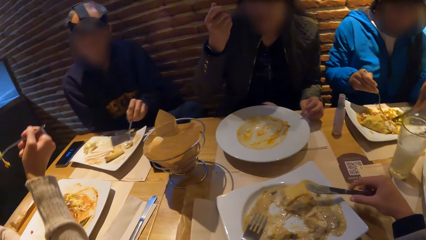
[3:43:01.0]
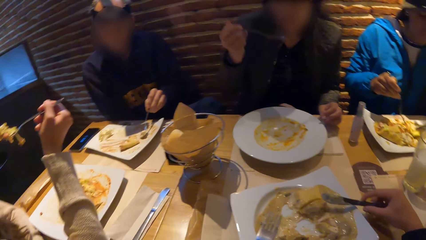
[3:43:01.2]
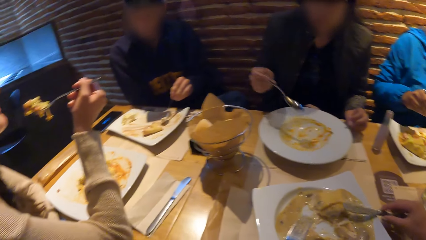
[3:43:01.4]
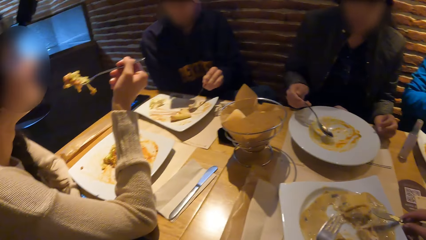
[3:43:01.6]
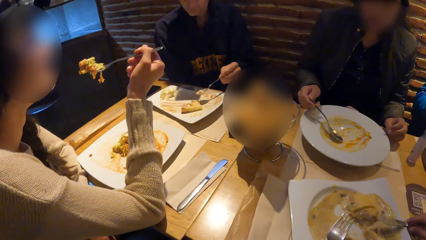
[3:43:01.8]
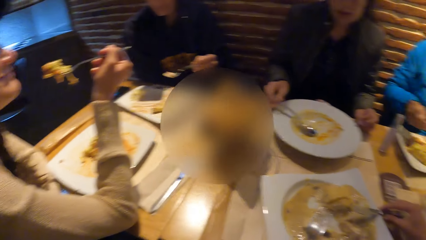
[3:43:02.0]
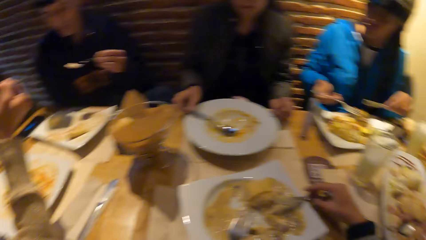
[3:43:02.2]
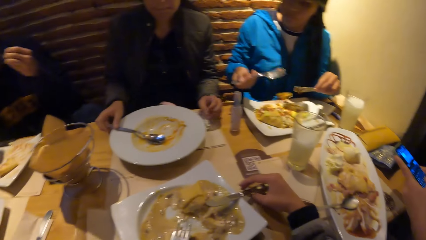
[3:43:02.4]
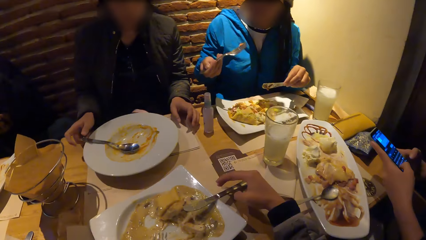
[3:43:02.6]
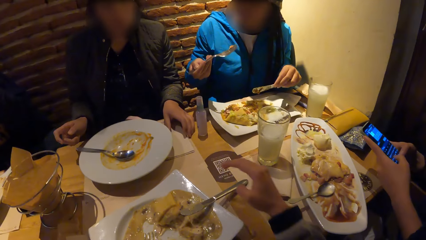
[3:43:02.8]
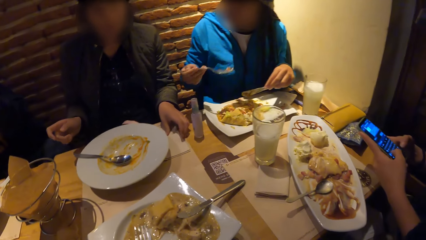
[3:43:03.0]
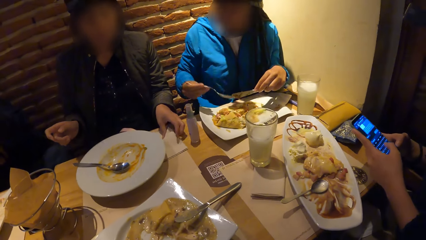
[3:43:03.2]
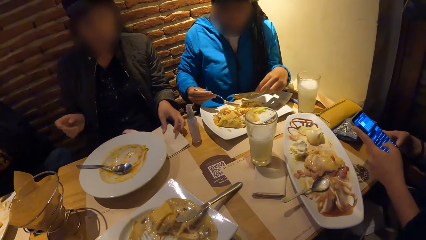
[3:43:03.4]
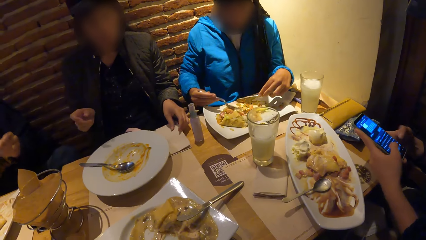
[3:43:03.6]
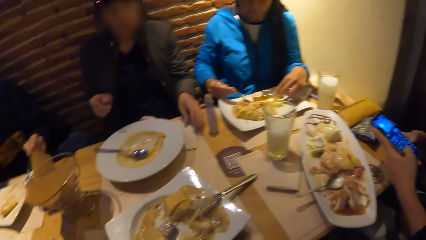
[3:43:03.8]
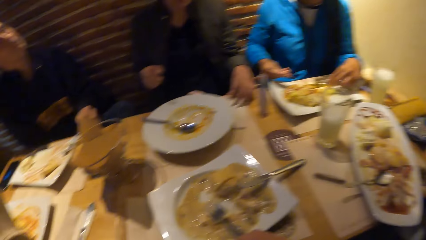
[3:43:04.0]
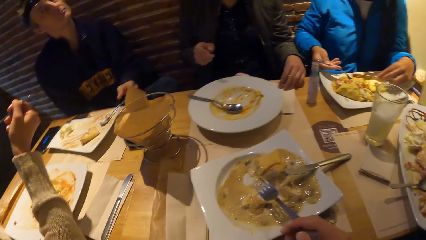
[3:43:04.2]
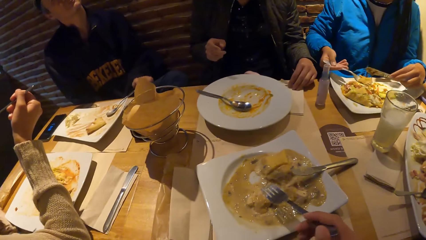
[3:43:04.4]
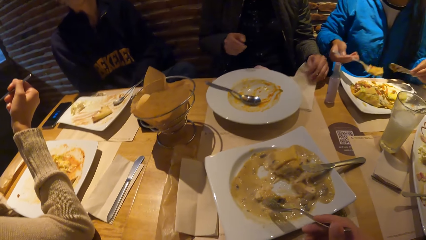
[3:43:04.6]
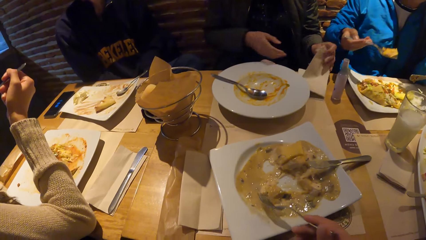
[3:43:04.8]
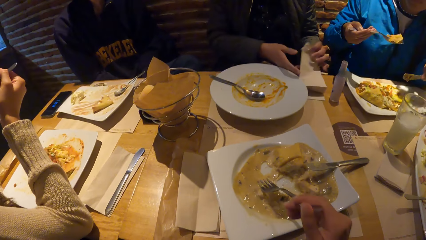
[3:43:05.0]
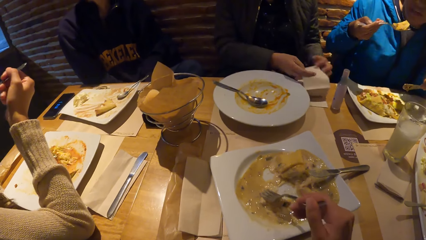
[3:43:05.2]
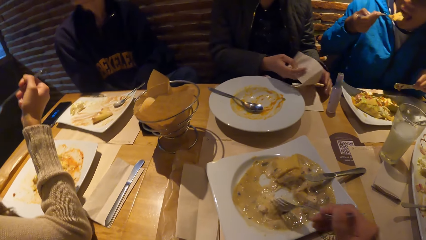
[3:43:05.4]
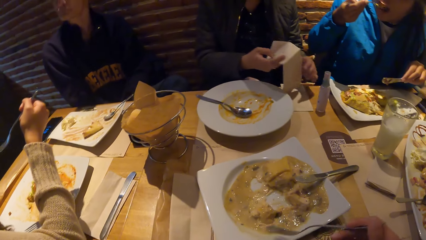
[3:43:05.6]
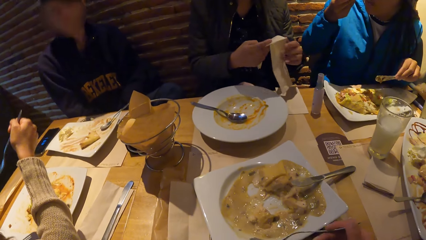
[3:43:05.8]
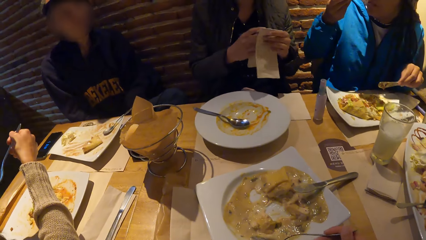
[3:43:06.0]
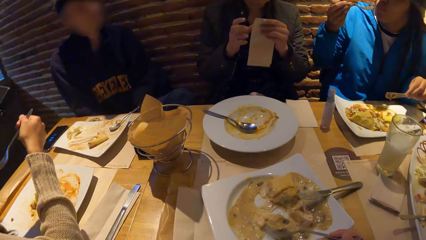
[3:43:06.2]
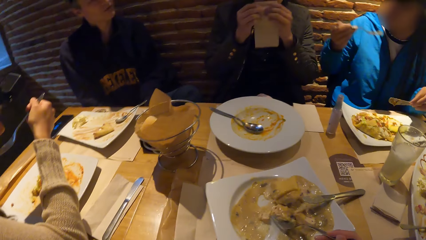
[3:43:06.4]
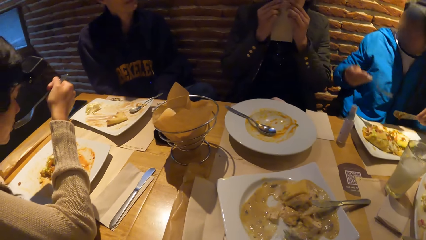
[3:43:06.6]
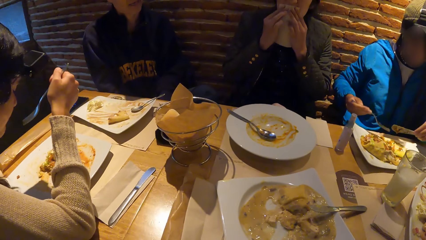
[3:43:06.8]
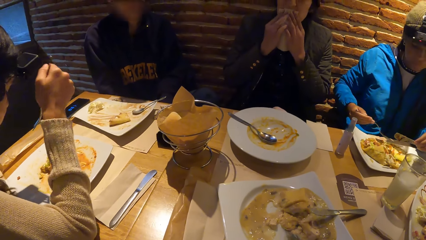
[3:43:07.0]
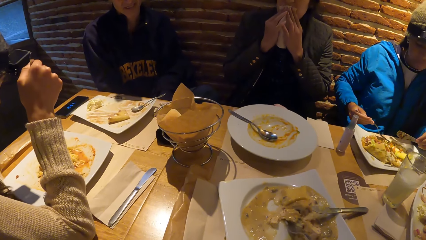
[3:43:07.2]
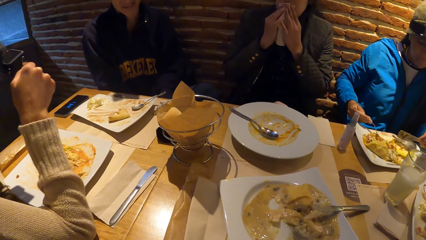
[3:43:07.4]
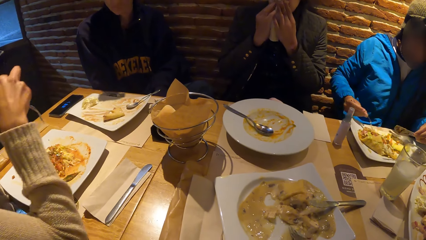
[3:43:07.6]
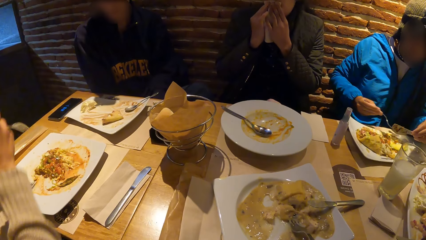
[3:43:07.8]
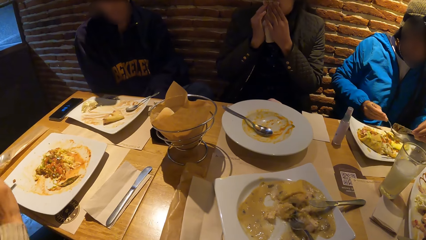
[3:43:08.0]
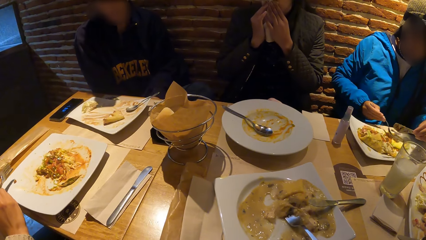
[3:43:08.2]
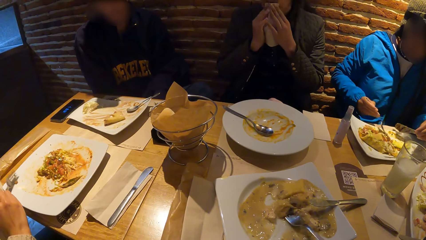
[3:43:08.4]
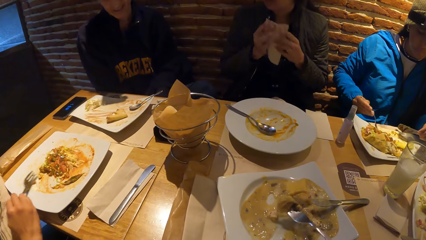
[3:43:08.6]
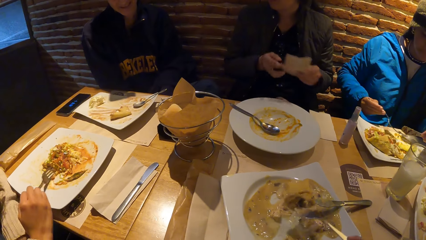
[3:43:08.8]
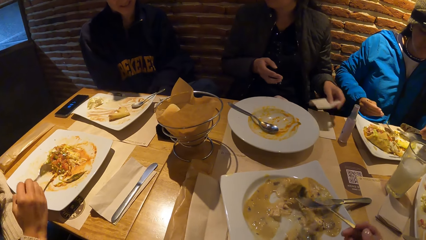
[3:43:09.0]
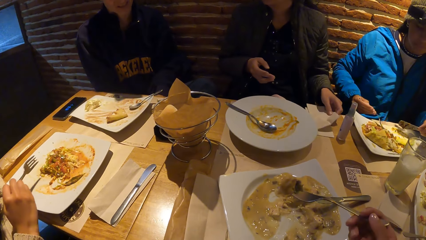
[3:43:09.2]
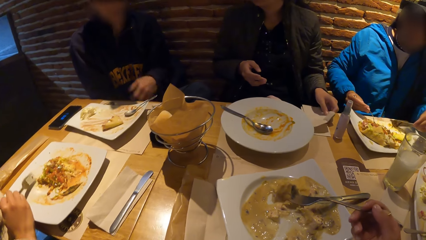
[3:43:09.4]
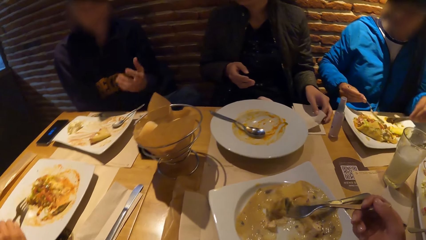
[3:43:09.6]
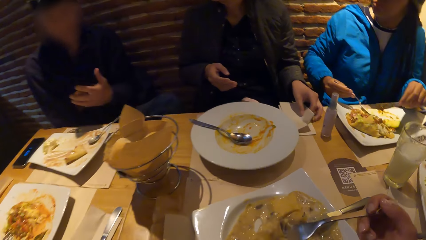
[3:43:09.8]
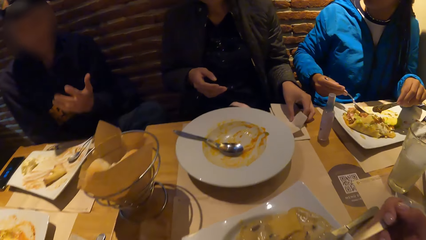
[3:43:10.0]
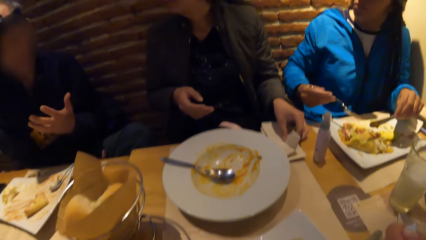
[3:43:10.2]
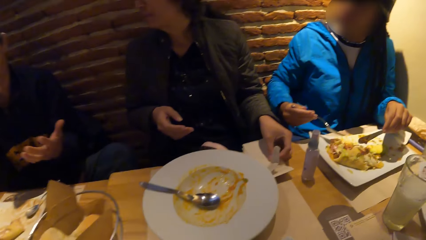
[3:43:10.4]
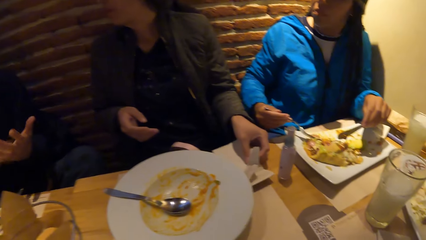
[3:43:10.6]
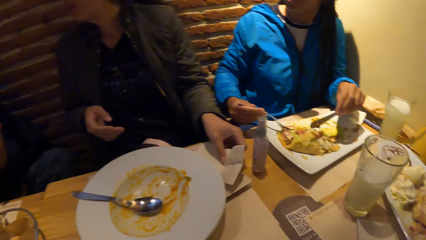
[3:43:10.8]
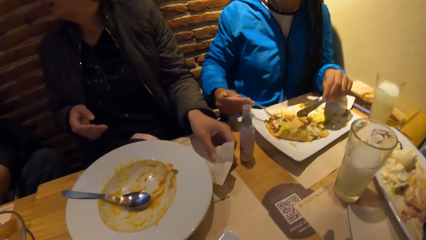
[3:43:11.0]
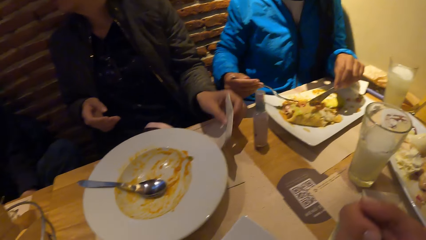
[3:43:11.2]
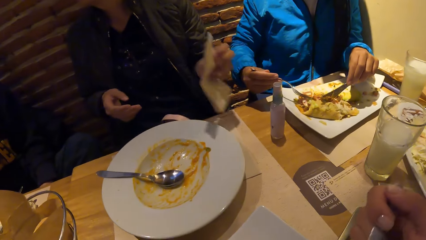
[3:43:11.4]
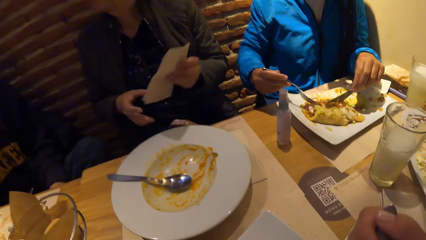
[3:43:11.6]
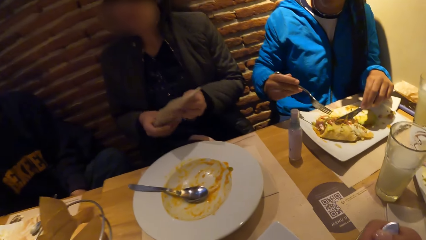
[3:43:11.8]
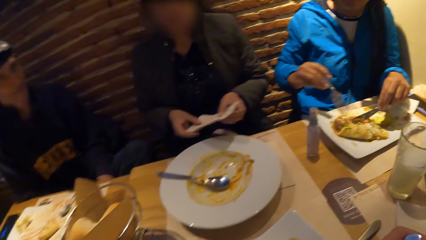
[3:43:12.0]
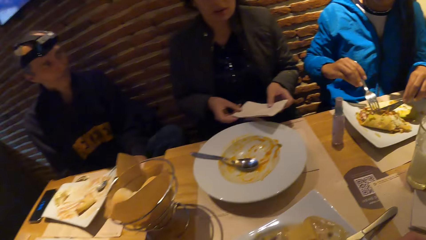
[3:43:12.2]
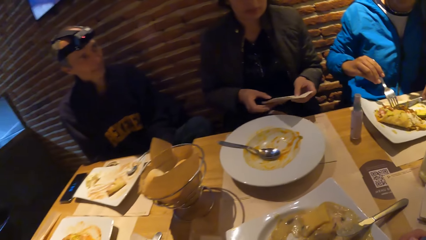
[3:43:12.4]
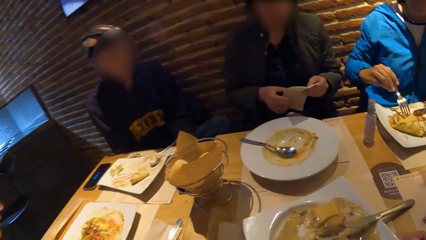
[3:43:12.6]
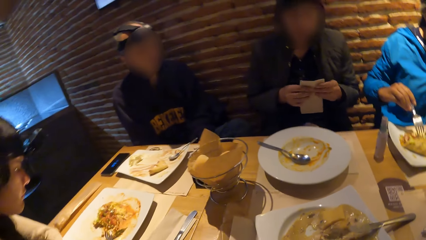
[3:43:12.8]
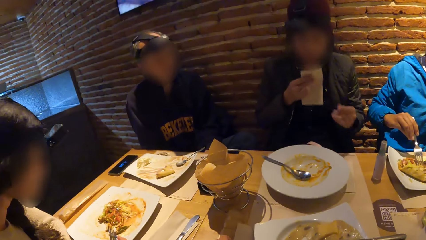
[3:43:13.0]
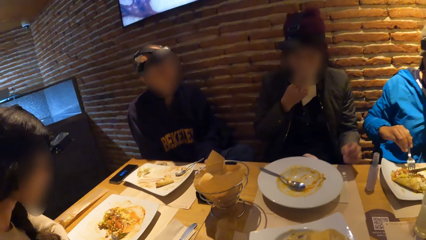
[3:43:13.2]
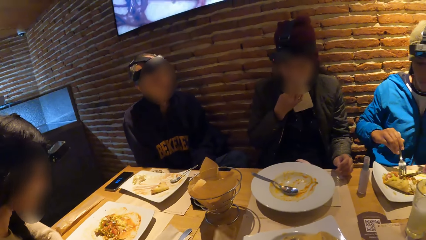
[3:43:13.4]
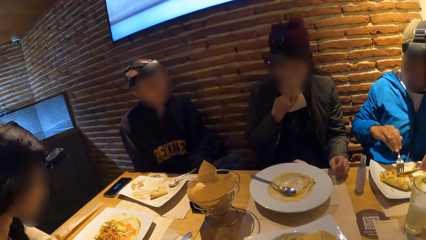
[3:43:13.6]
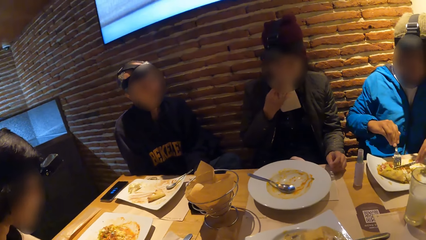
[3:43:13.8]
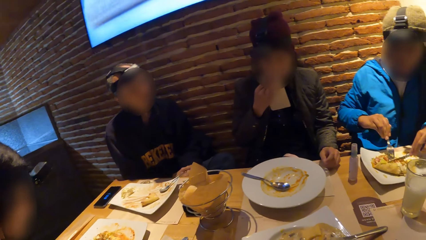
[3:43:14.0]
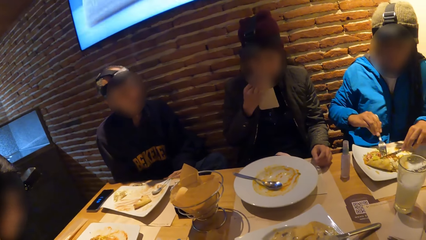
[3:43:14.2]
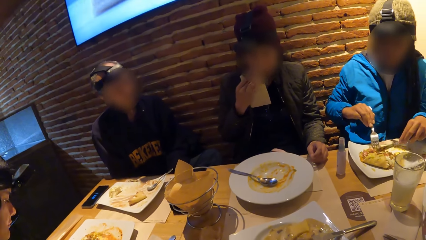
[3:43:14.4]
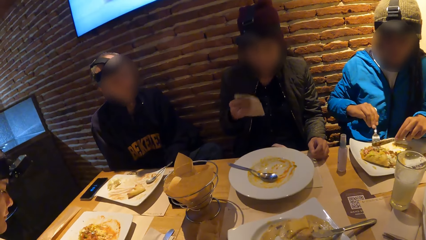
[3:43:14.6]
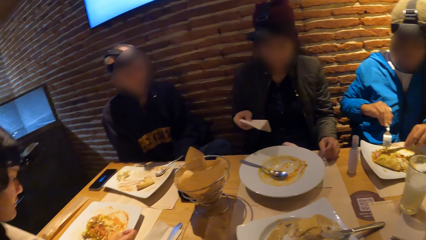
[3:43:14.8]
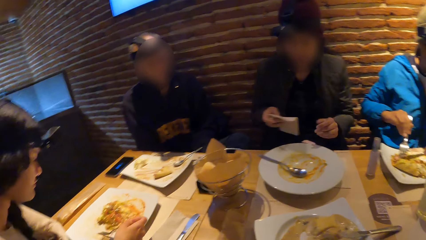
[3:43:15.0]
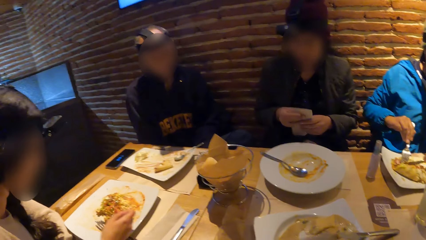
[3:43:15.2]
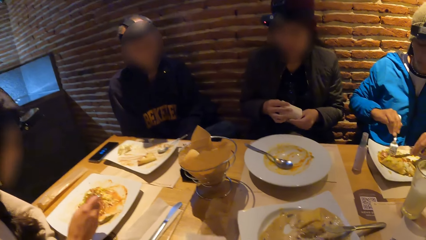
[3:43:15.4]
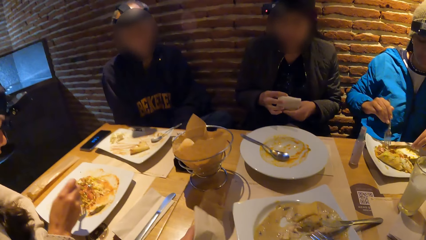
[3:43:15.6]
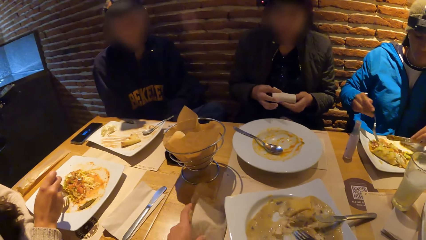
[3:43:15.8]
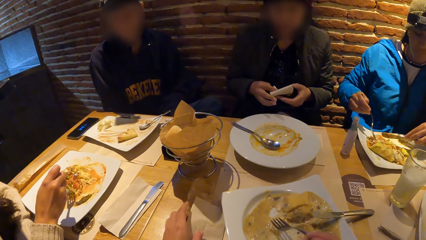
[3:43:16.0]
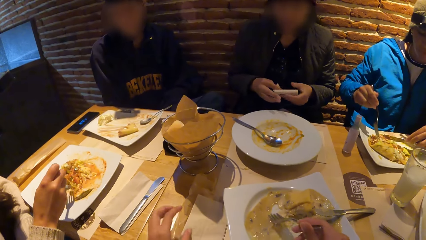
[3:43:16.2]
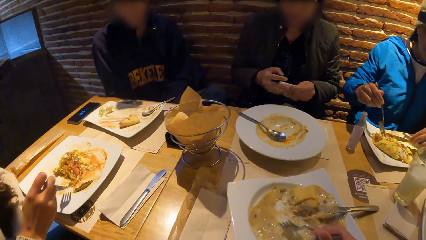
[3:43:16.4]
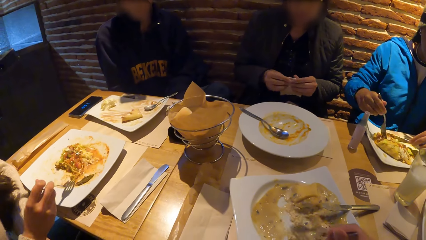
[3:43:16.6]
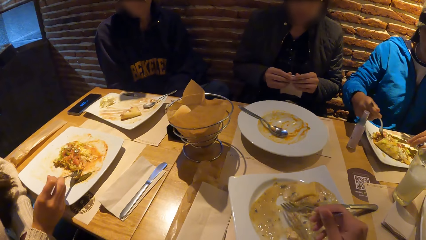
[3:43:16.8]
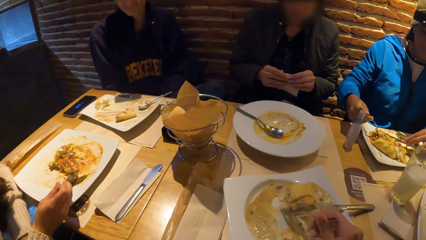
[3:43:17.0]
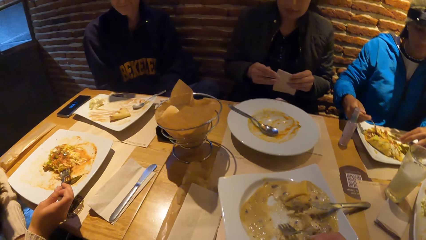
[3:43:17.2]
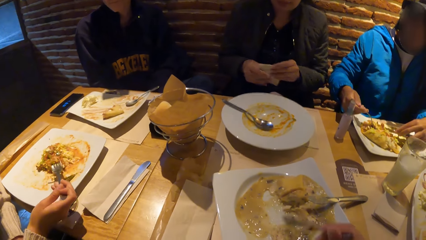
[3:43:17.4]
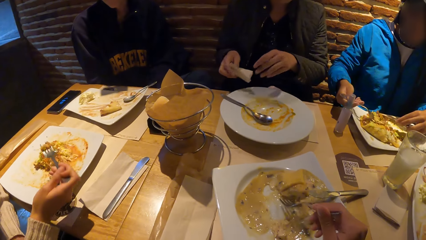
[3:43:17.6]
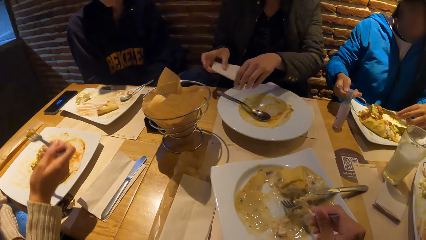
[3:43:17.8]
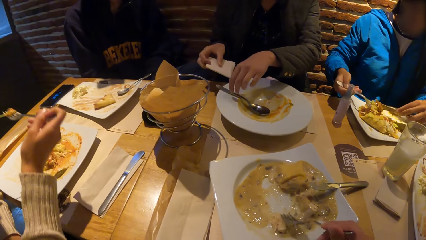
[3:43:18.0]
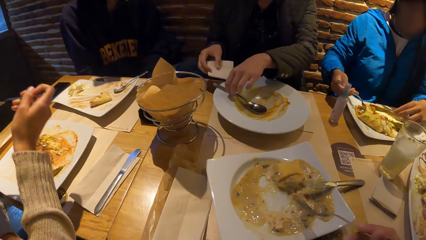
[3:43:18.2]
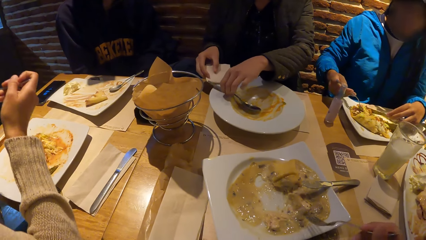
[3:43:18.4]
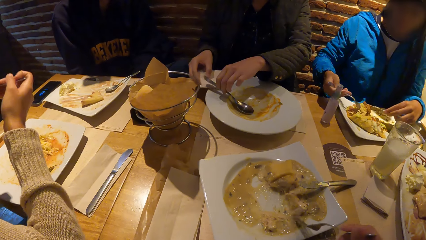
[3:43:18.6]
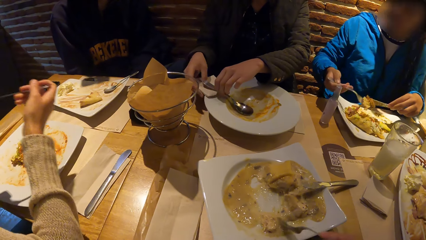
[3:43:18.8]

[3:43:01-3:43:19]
A woman puts the food in her mouth with the spoon in her right hand. The camera wearer puts the knife on the plate. Another woman puts the food in her mouth with the fork in her right hand. A man puts the food in his mouth with the spoon in his left hand. The camera wearer scoops food from the plate with the fork. The first woman cleans her mouth with a tissue in her hands. The man interacts with the group of people at the table. The first woman drops the tissue in her left hand on the table. The camera wearer eats the food on the fork. The first woman cleans her mouth with the tissue in her right hand. The camera wearer scoops food from the plate with the fork.
